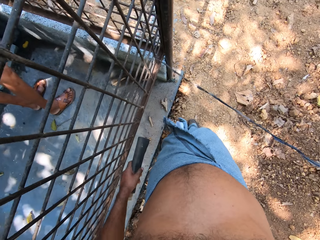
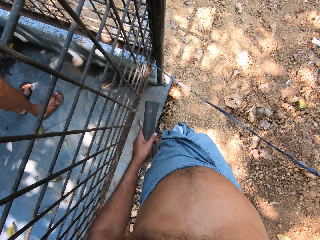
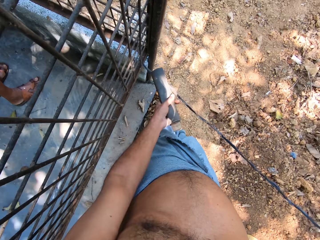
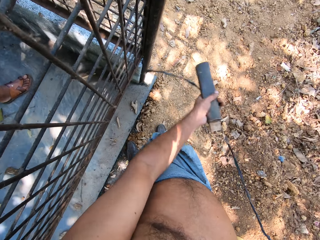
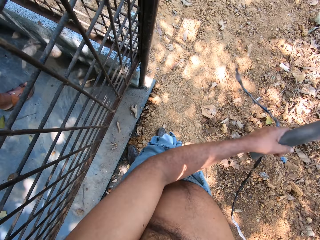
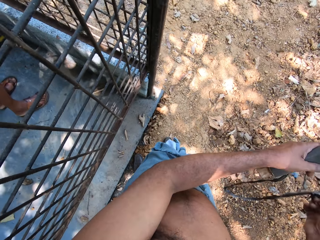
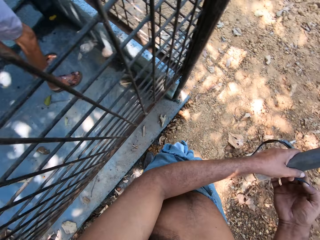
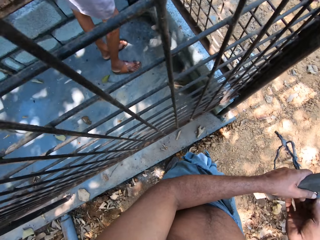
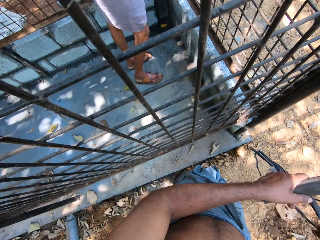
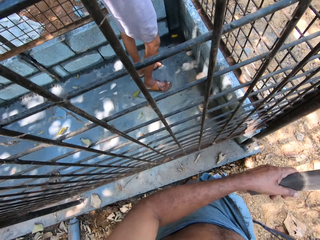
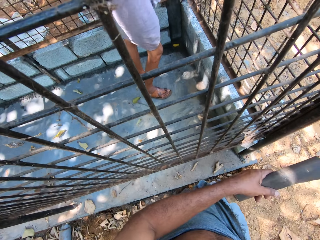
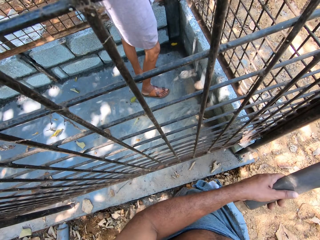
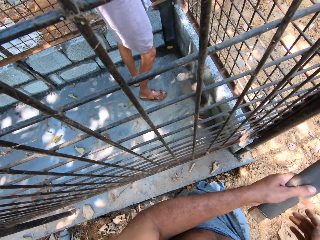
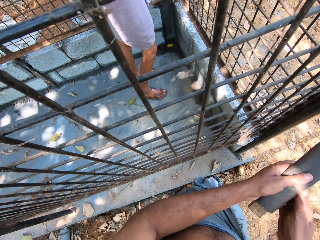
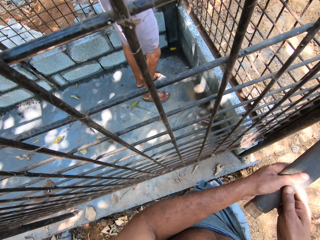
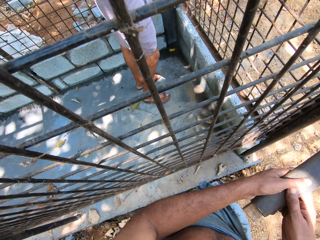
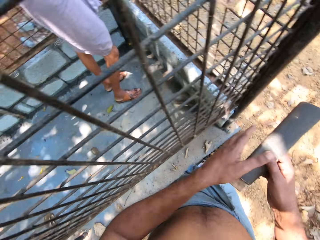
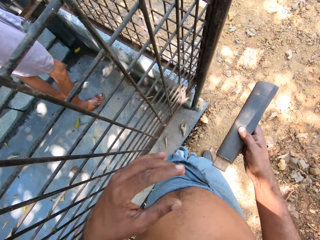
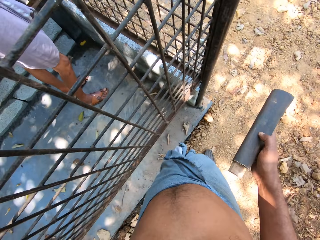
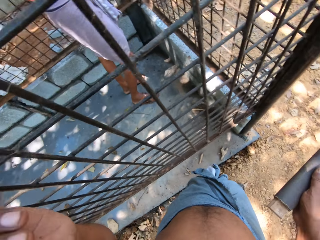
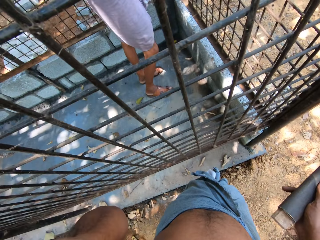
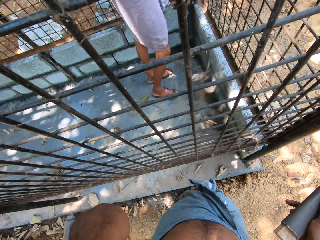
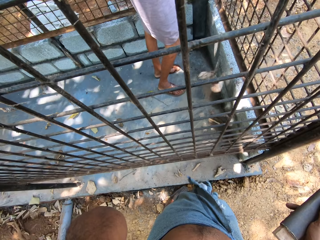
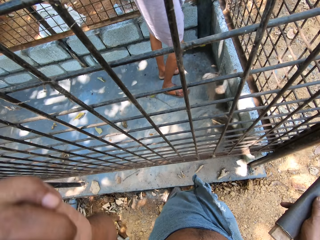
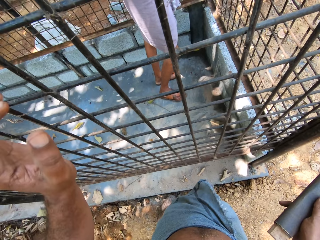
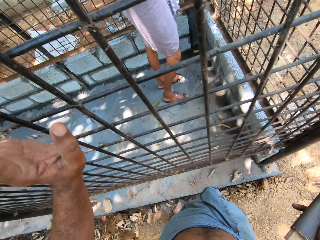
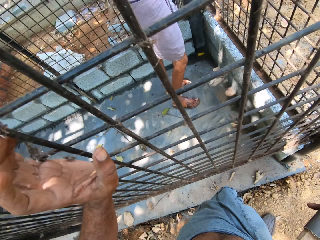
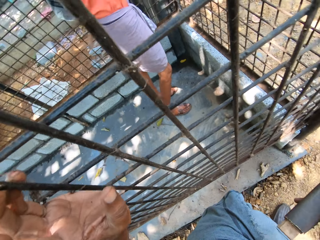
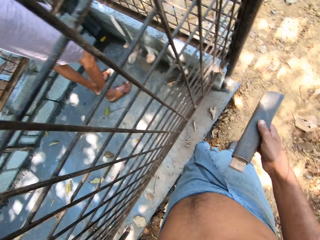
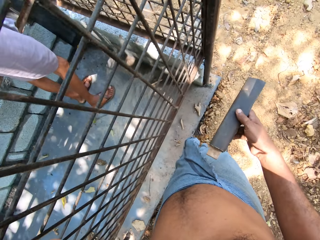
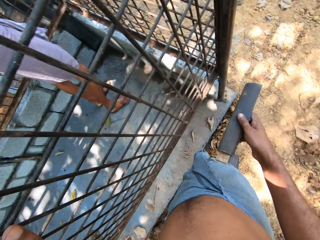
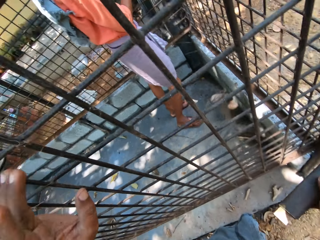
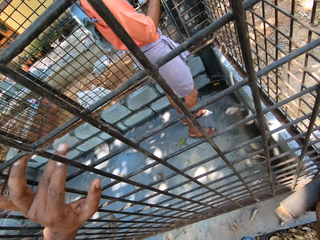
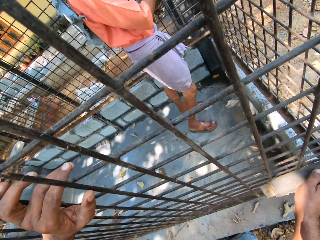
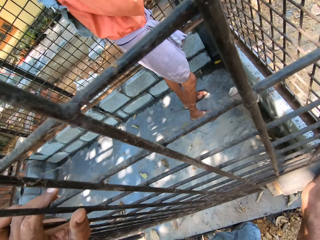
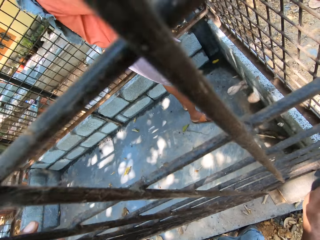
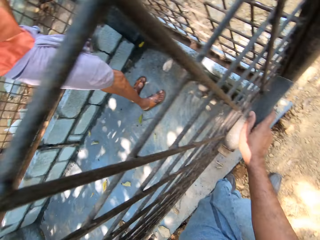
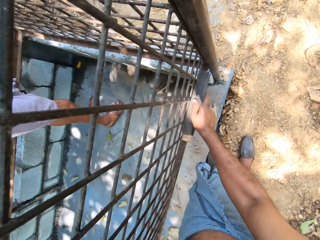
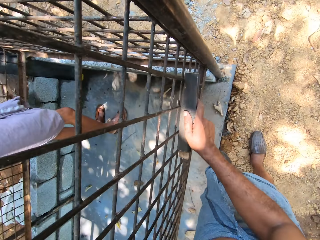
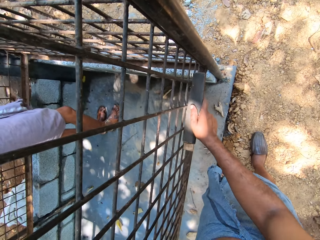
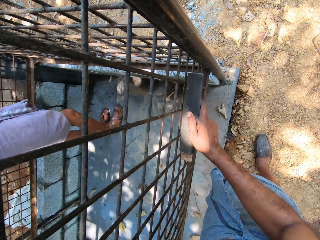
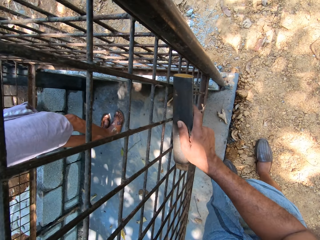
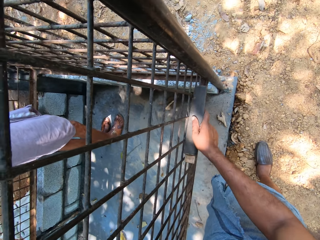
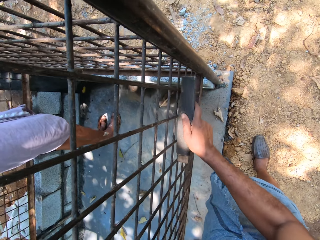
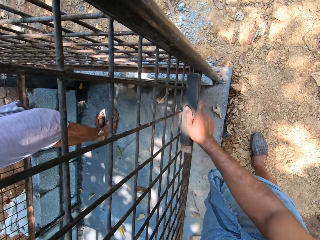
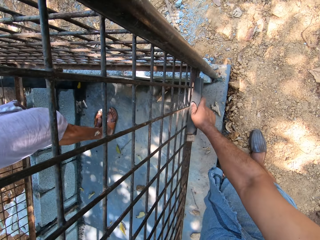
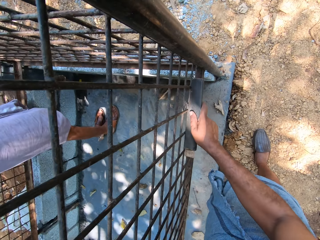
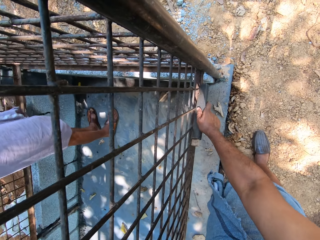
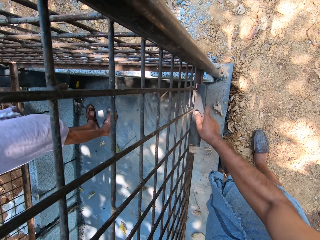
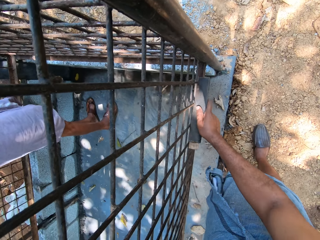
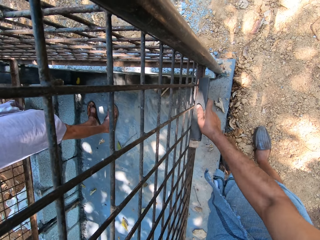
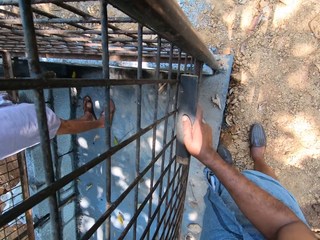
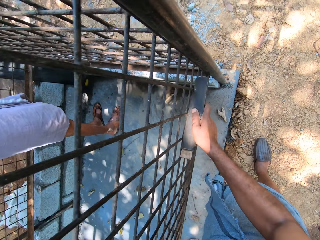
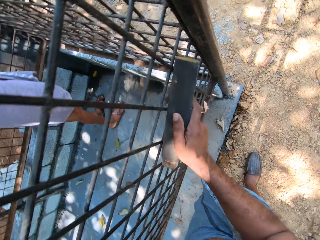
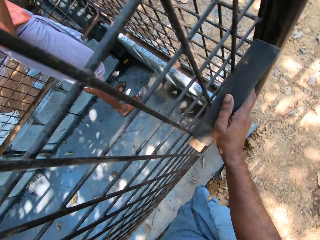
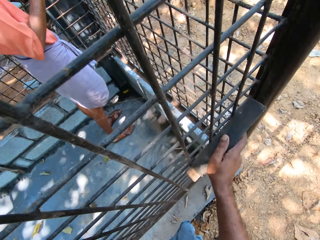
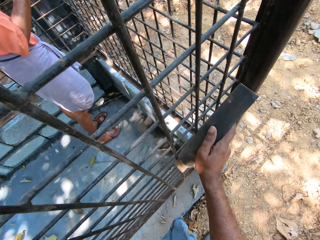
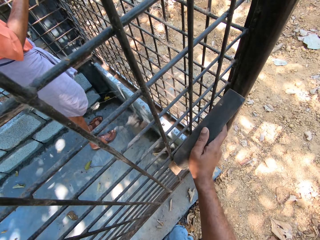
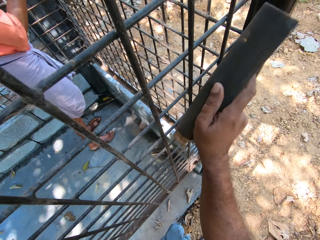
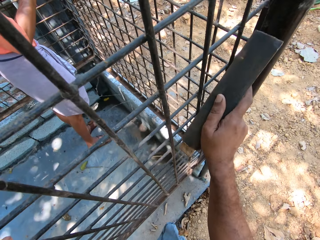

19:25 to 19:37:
The camera wearer pulls the cloth clipping from the iron bars with both hands. He drops the cloth clipping in his left hand on his right hand. He holds the sandpaper with both hands. He returns the sandpaper to the right hand. He raises his left hand to his head. He holds the iron bars with his left hand. He smoothens the iron bars with the sandpaper in his right hand.

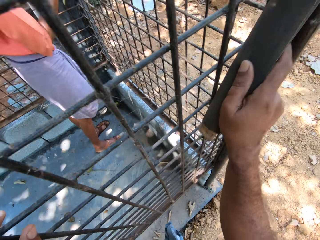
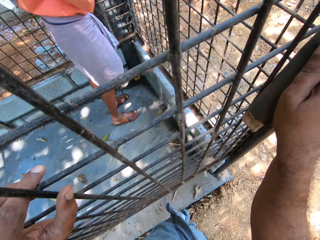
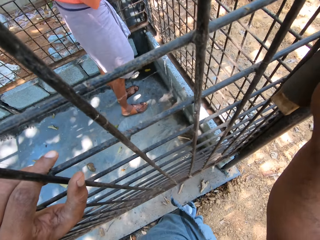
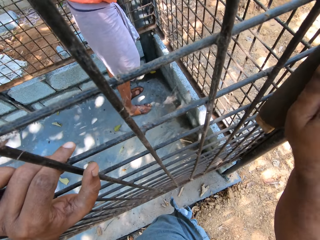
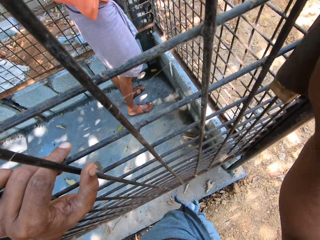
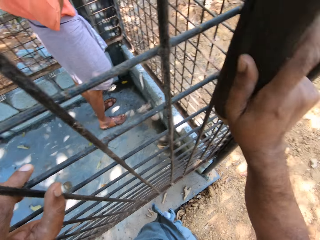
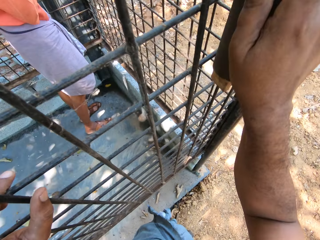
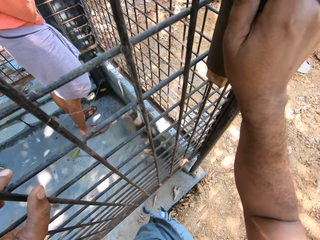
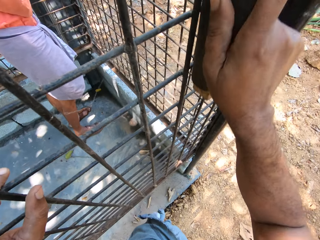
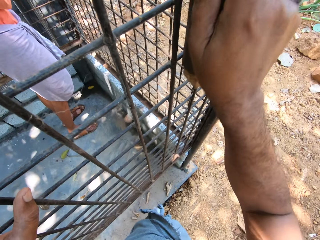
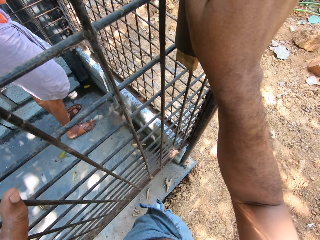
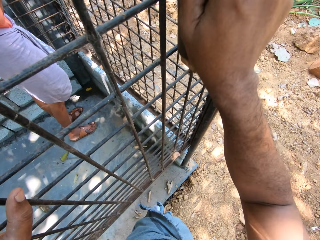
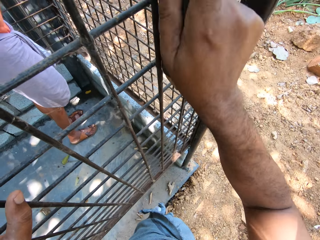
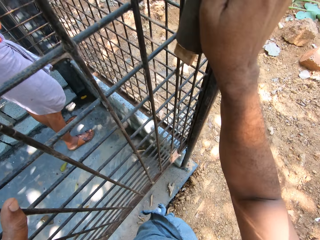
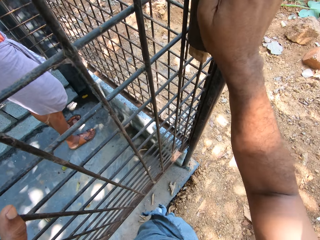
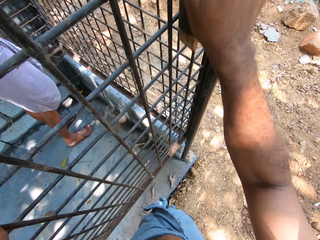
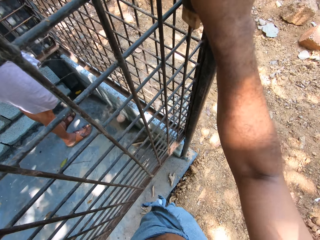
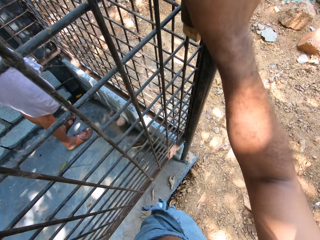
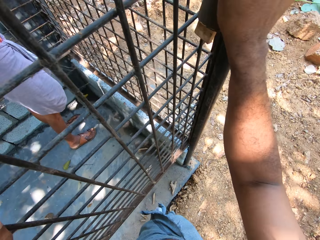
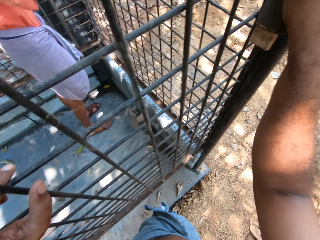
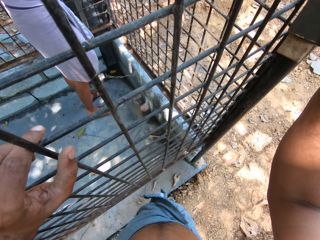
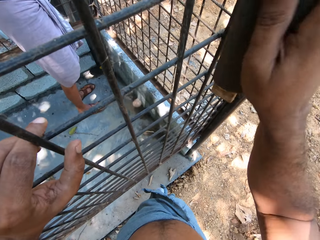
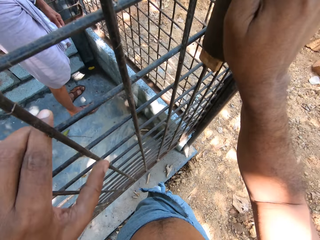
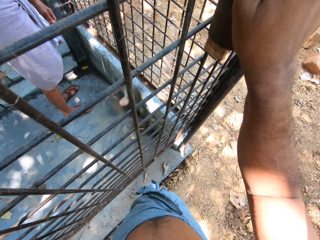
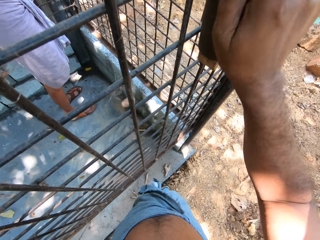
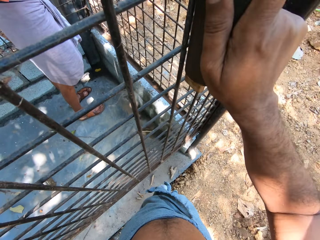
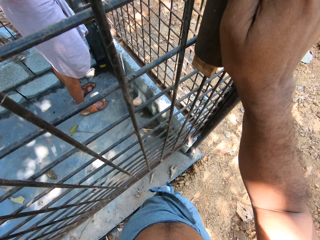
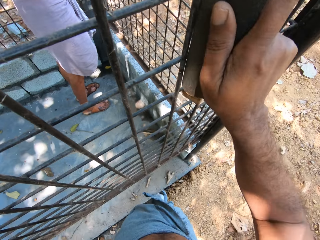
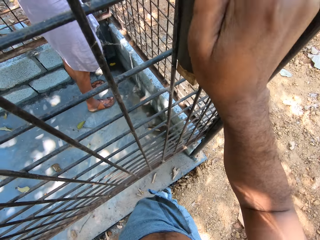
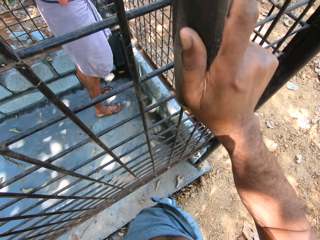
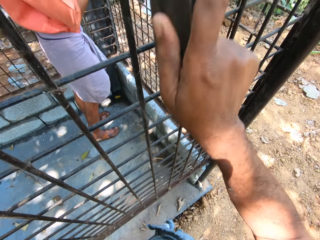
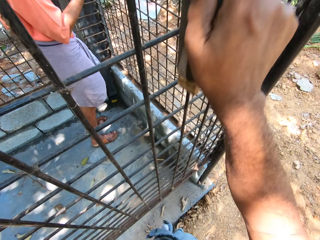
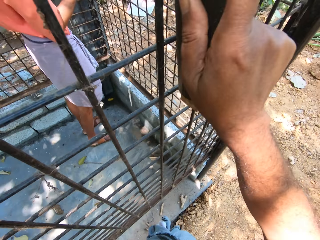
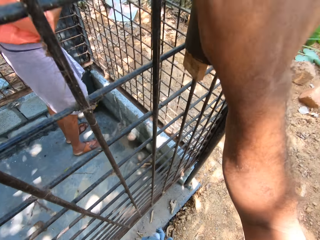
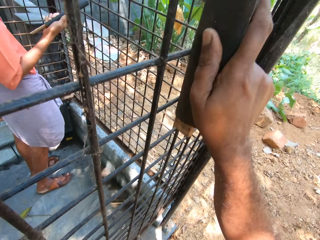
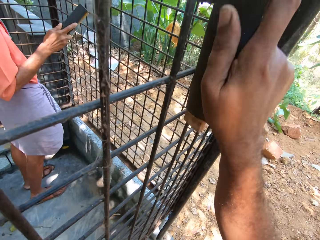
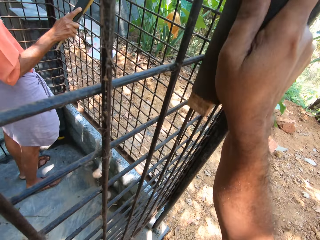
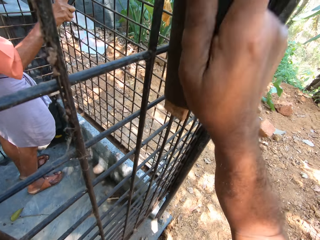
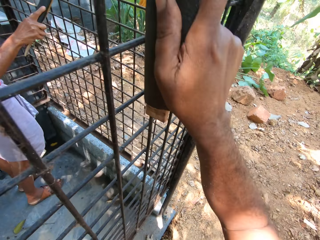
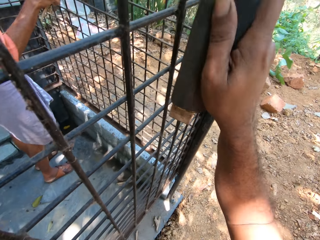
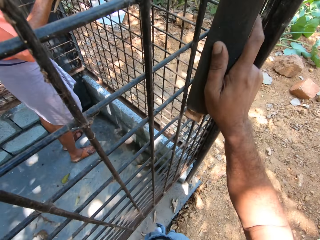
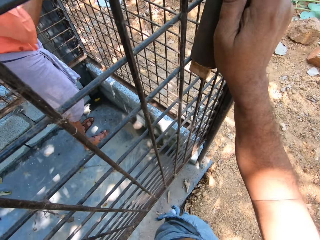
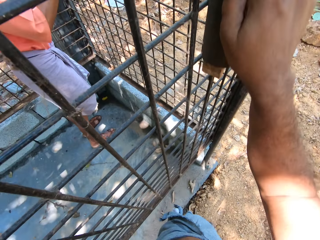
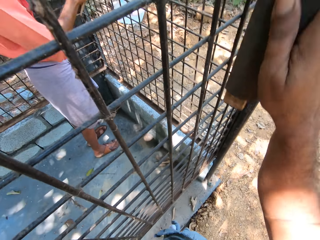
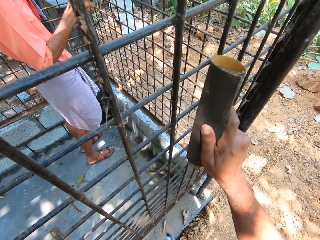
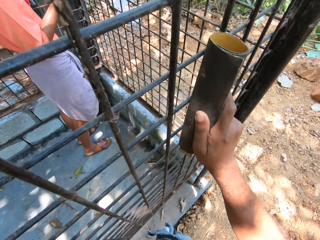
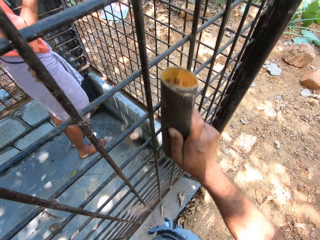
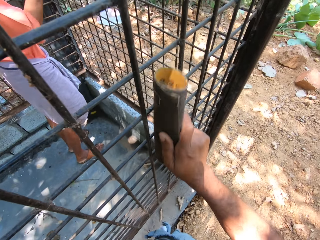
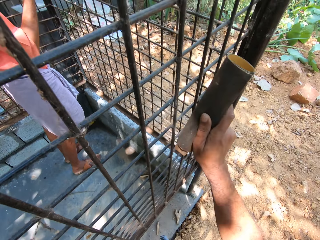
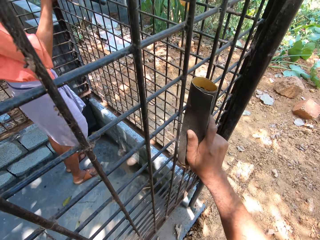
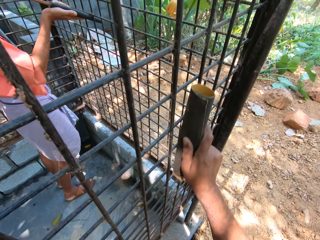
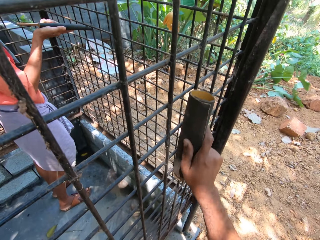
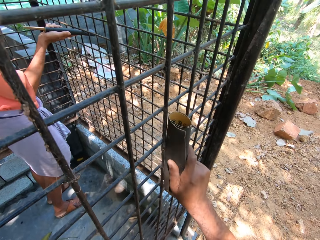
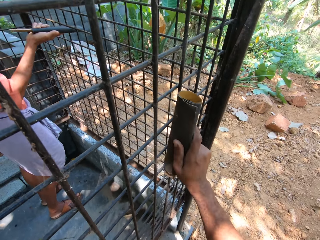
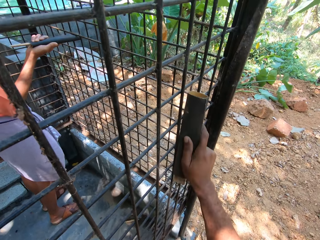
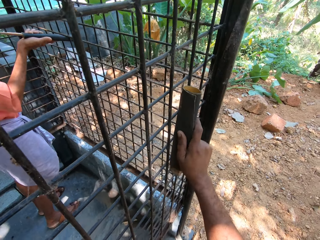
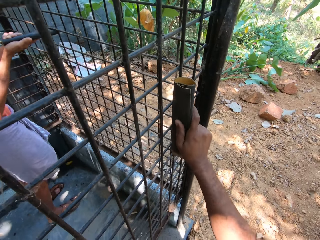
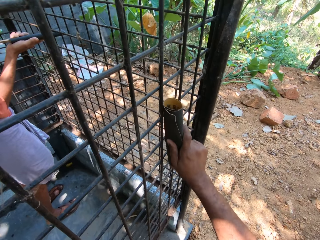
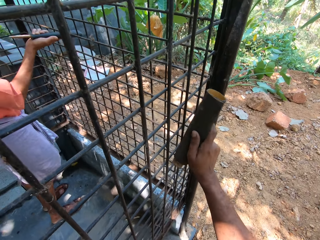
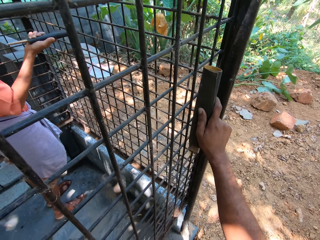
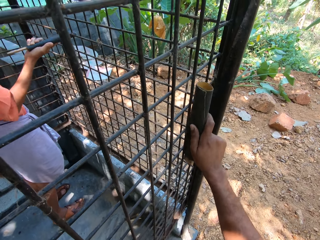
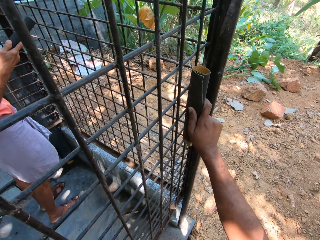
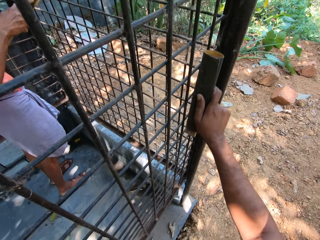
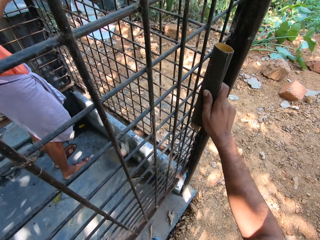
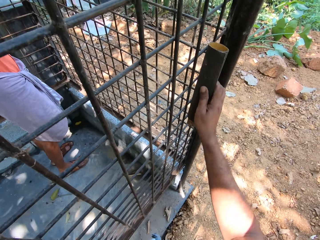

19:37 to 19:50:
A man smoothens the iron bars with the sandpaper in his right hand.
